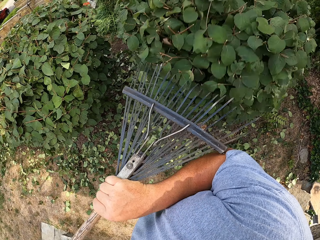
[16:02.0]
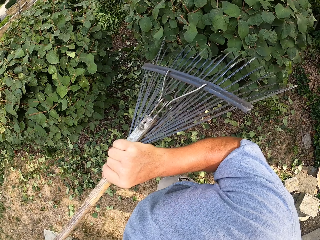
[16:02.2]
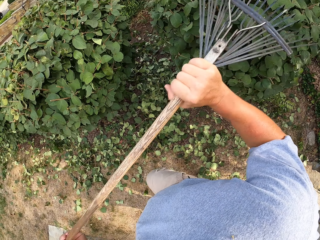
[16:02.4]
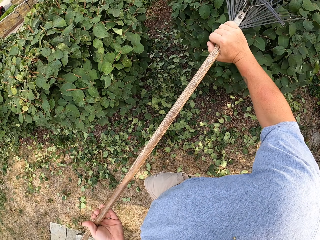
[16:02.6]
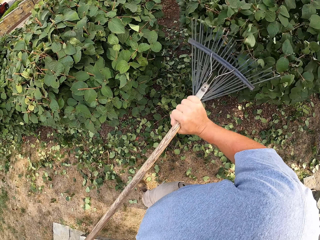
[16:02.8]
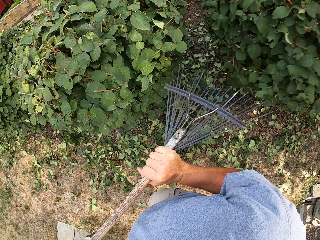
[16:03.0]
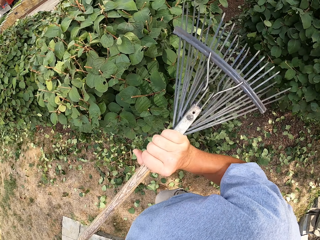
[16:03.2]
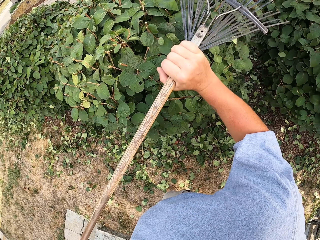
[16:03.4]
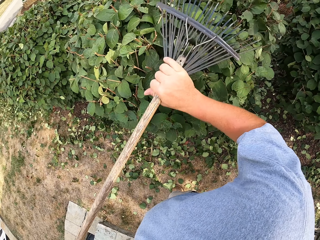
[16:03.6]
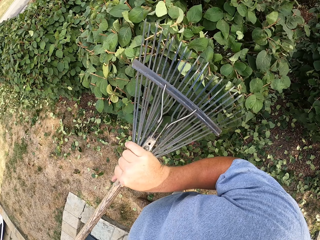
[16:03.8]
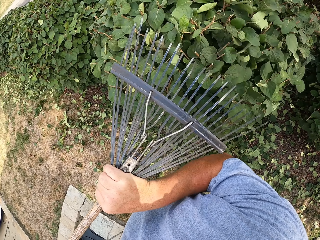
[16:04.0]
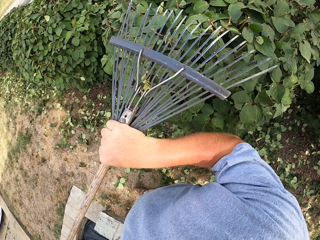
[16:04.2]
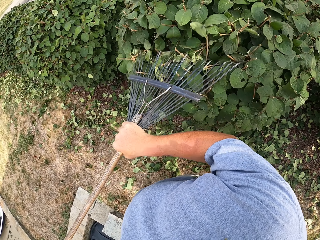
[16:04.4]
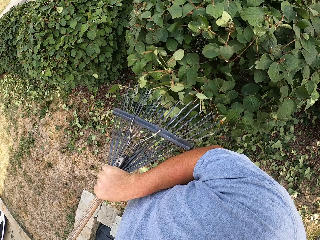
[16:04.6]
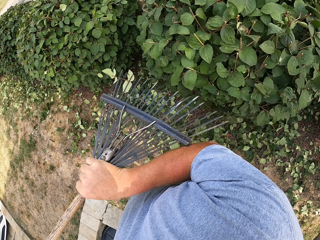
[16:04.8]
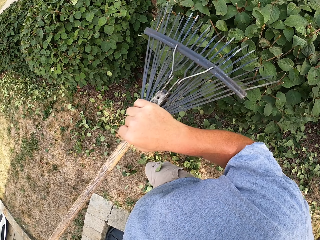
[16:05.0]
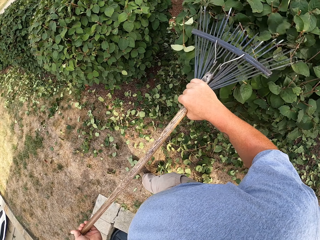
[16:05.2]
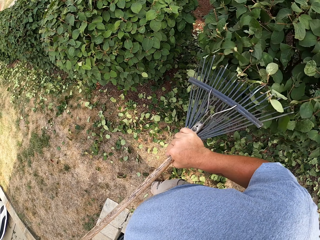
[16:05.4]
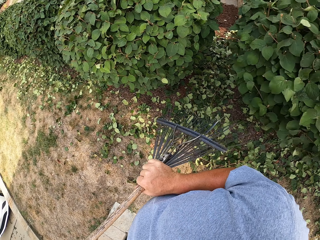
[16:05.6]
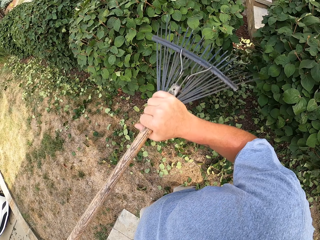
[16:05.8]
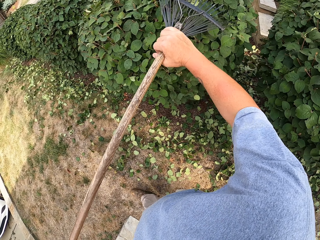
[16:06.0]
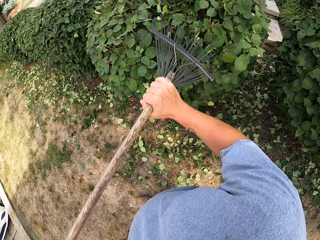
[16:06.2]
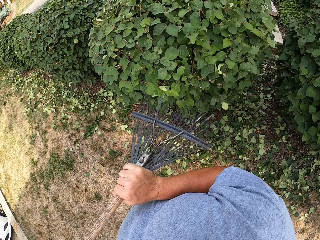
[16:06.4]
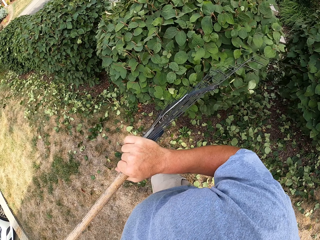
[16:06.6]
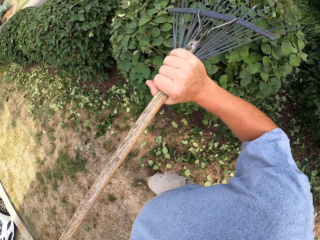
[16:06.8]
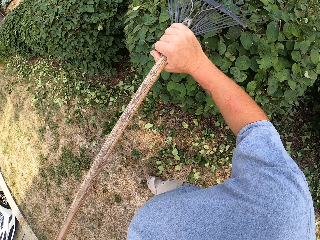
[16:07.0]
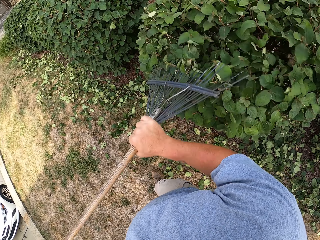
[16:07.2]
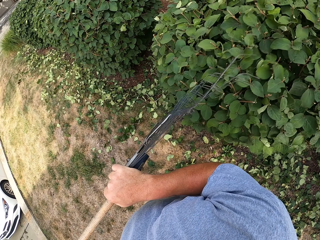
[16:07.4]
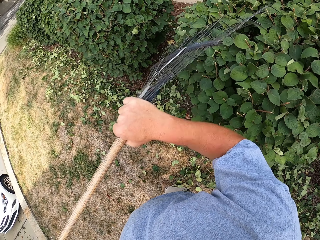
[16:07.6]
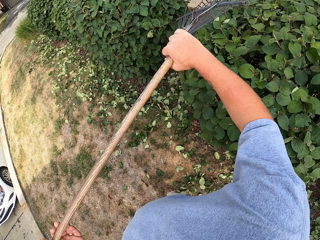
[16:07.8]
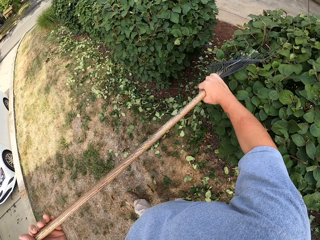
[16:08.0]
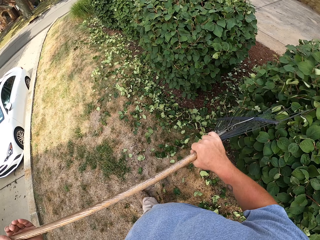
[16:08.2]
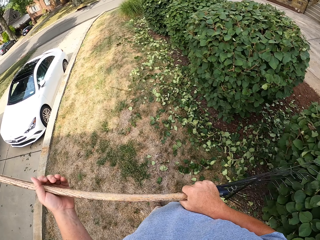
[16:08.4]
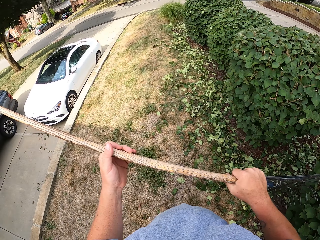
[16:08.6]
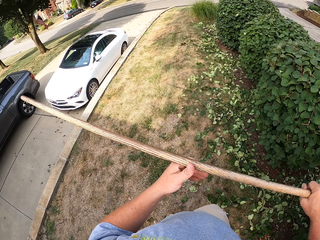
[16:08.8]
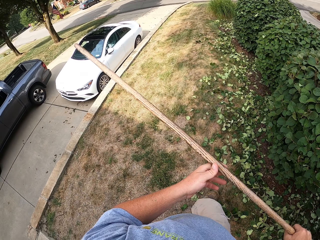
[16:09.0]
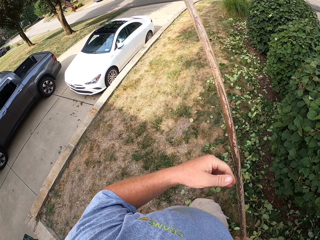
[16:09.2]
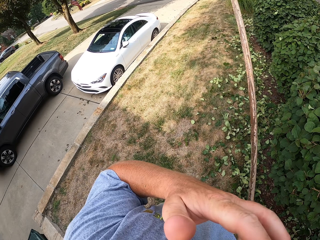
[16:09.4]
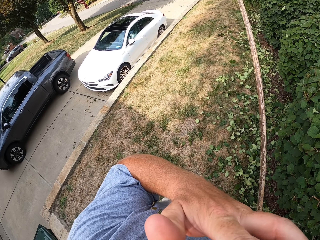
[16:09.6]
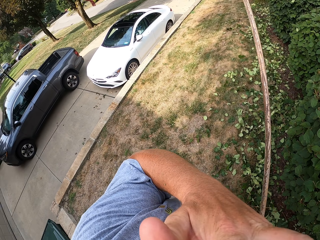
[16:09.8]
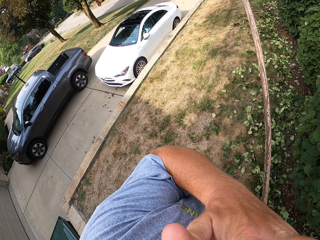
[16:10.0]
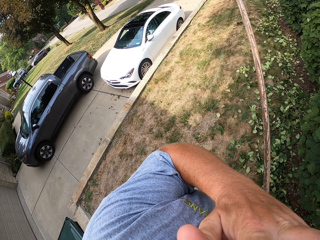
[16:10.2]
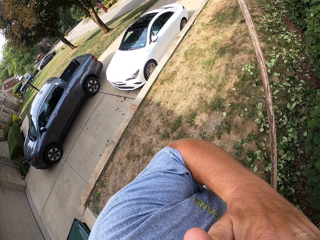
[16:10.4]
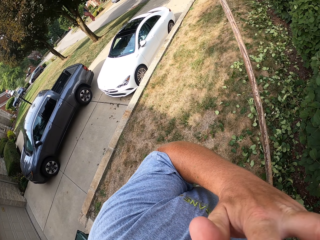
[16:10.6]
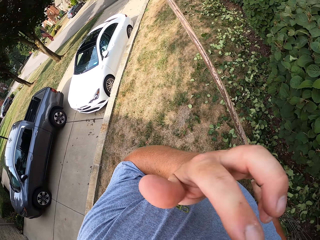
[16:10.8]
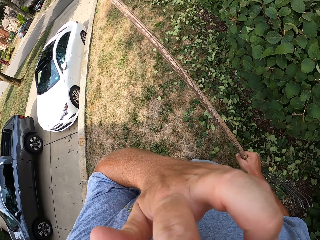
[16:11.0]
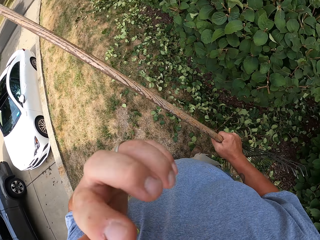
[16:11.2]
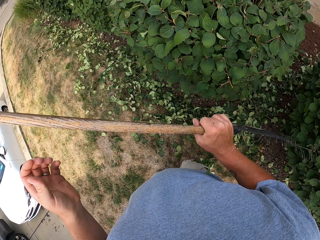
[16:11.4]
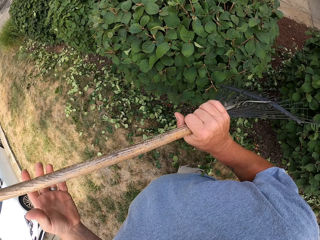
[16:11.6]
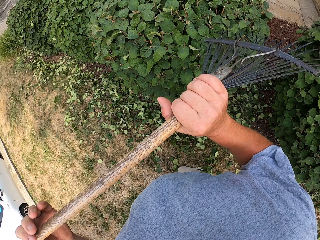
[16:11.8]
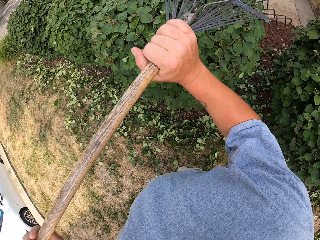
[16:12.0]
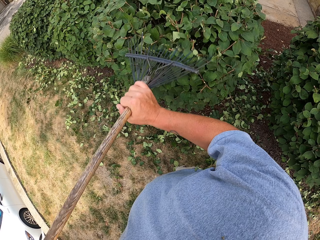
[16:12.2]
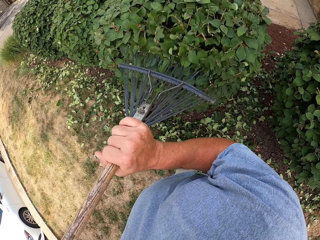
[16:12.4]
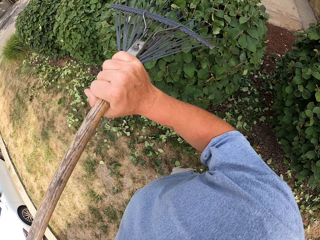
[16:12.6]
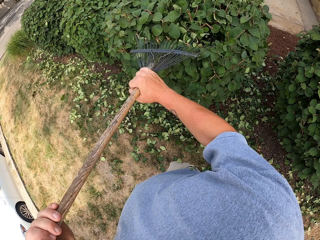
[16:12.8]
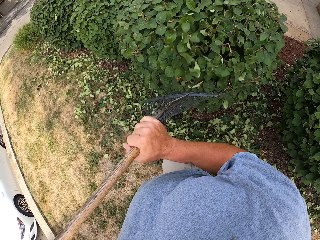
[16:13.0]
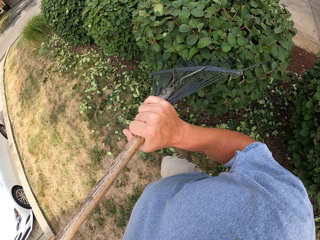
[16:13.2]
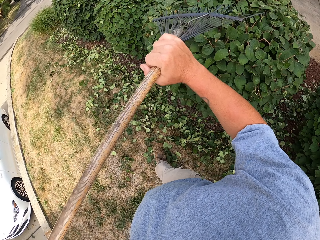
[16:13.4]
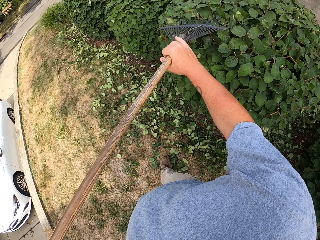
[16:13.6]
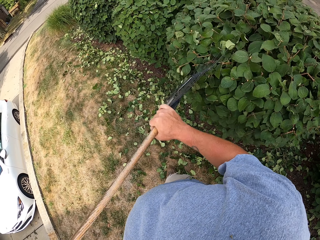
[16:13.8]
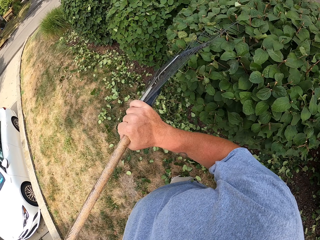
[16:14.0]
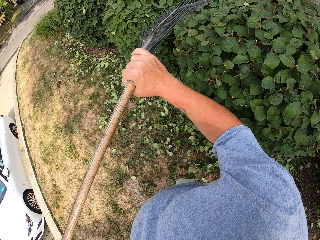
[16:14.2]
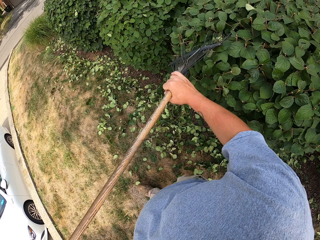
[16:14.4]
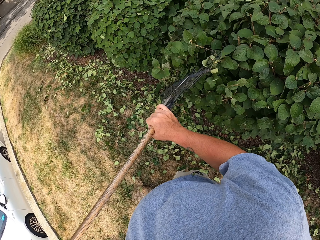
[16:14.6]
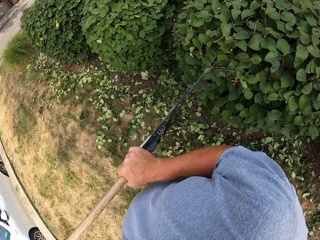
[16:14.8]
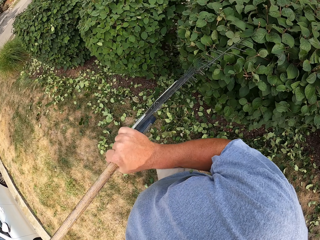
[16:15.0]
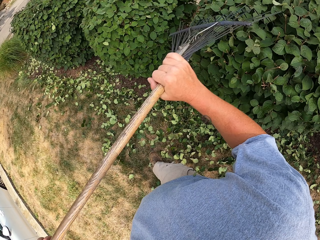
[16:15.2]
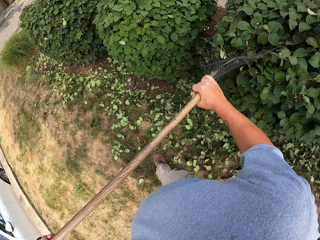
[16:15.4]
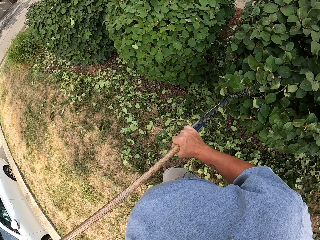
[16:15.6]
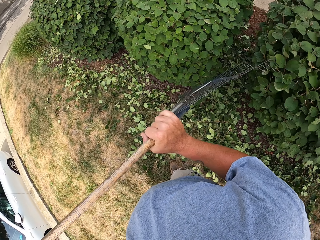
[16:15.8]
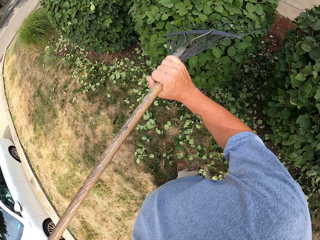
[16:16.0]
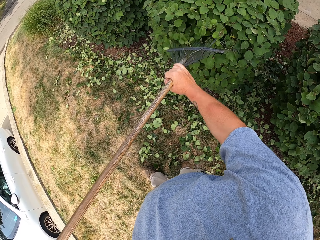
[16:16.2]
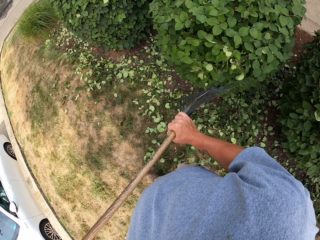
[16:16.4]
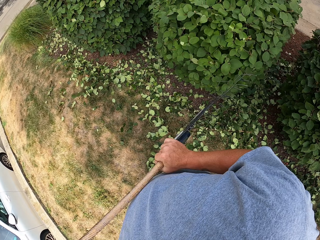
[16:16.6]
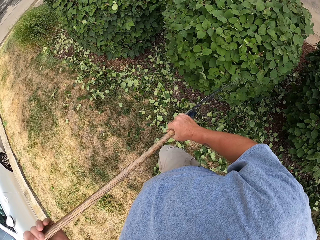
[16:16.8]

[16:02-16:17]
The camera wearer removes the leaves with the rake. They hold the rake. They lift up the hand. They hold the rake. They drop the hand. They remove the leaves with the rake.

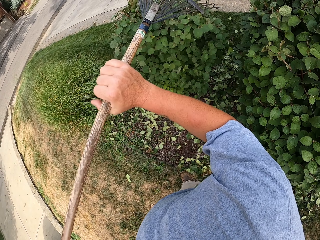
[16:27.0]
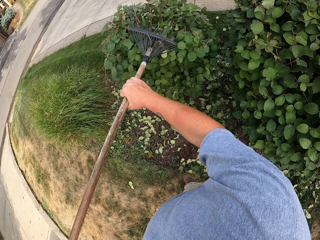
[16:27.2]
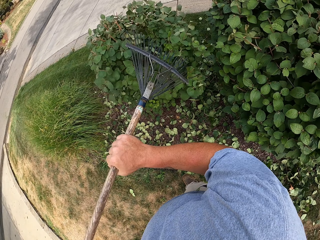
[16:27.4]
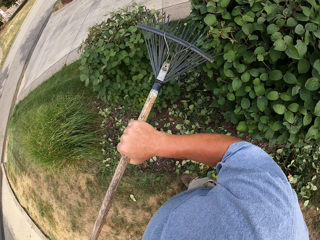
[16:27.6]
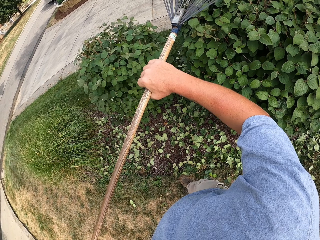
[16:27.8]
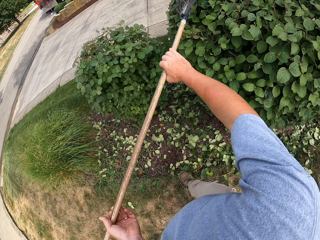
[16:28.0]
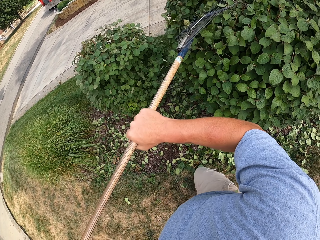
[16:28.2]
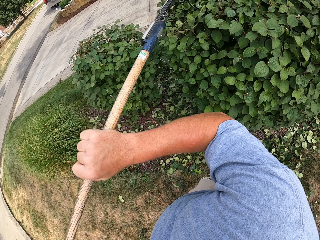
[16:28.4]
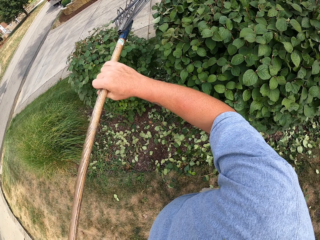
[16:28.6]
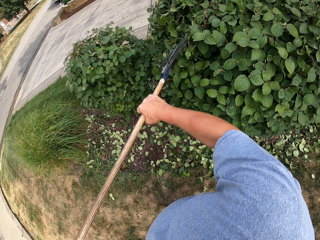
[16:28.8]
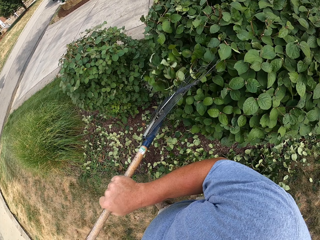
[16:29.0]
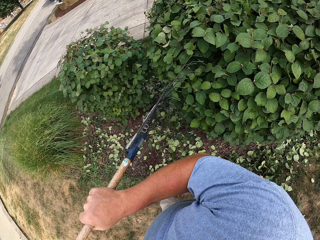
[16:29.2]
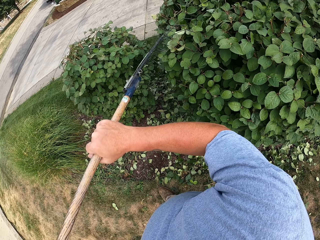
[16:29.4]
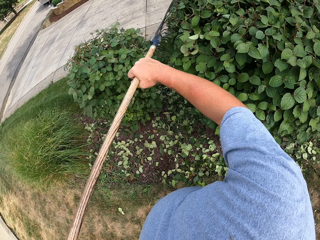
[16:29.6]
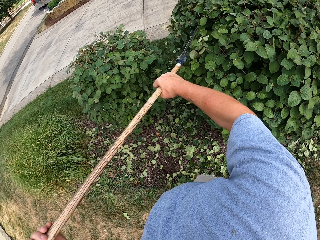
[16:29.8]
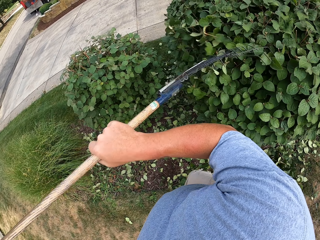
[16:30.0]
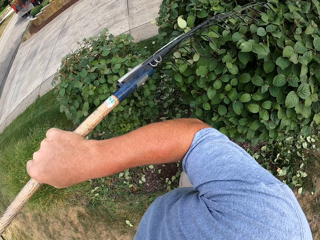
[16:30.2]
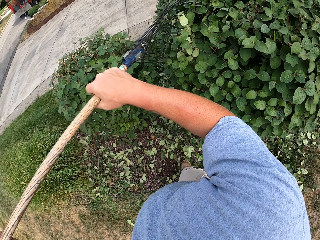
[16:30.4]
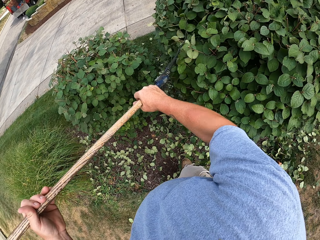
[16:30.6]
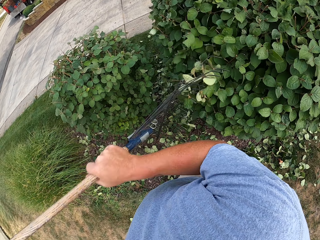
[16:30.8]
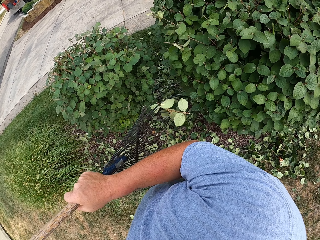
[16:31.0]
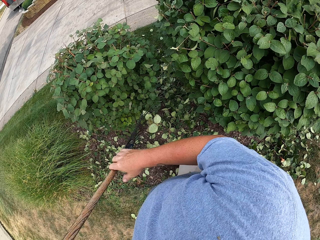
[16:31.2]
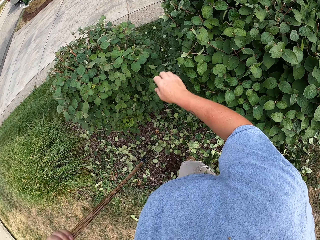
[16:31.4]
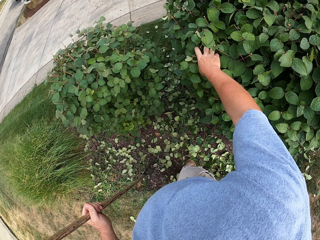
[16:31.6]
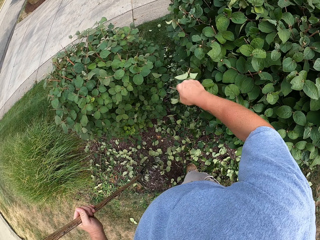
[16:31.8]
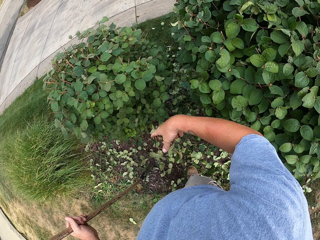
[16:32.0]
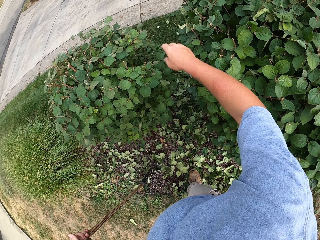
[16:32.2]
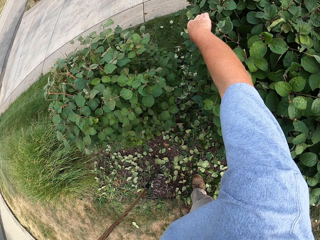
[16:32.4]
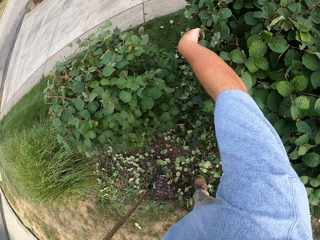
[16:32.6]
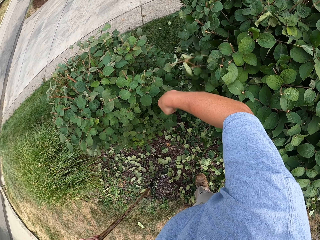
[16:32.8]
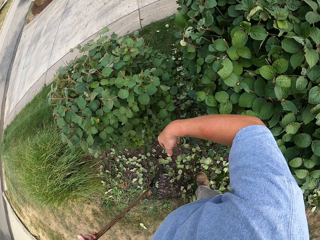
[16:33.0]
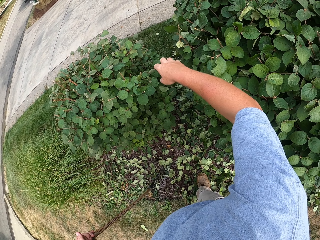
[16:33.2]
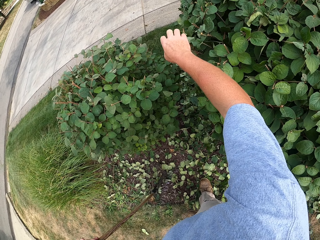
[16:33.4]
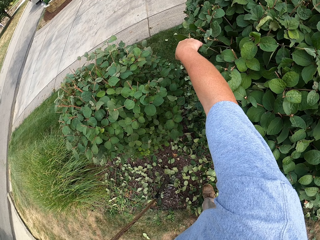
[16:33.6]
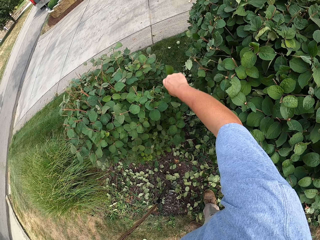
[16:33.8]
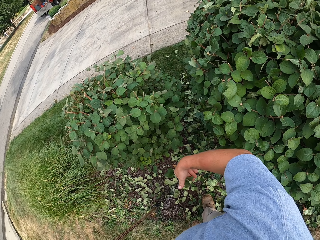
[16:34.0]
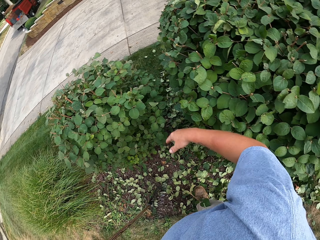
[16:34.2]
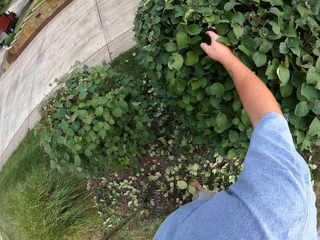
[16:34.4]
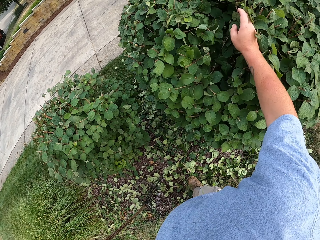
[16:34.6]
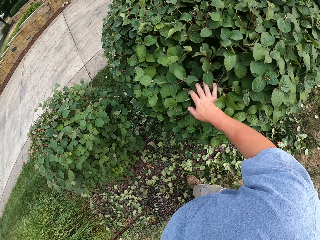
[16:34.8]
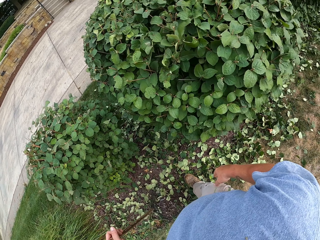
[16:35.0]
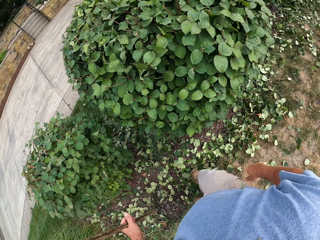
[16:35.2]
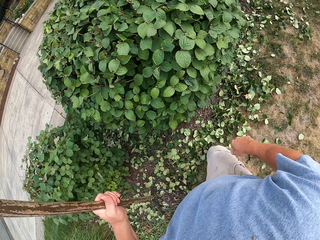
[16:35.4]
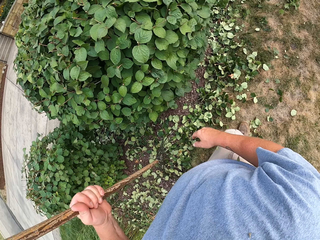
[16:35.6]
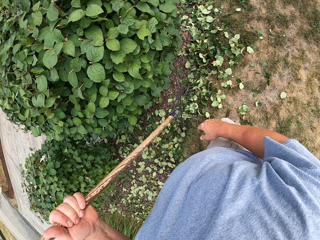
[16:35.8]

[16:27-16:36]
The camera wearer removes a leaf with the hand. They touch the leaves.
